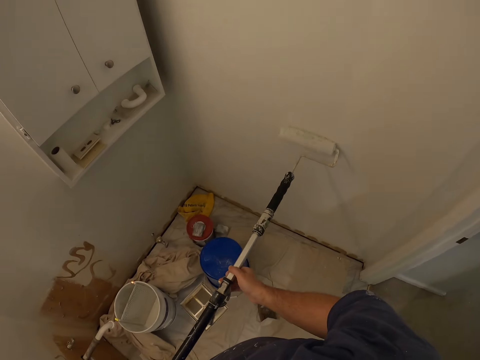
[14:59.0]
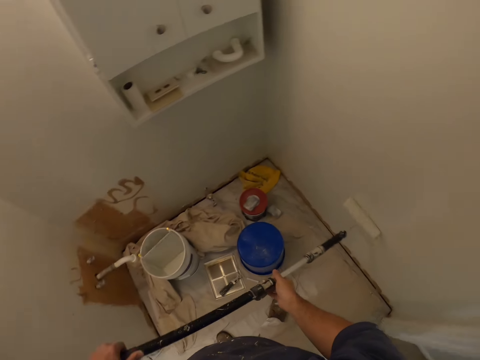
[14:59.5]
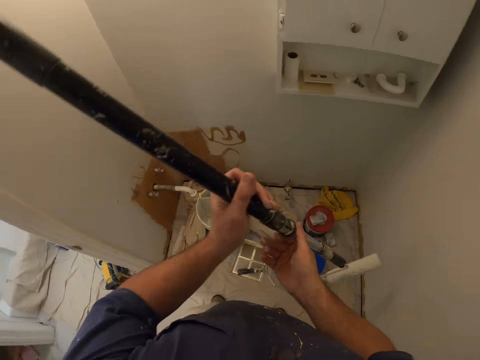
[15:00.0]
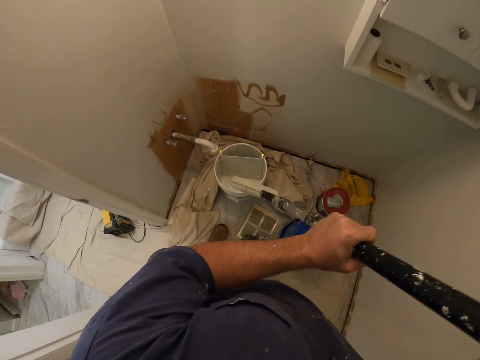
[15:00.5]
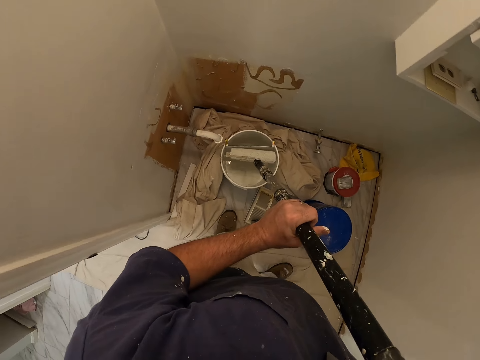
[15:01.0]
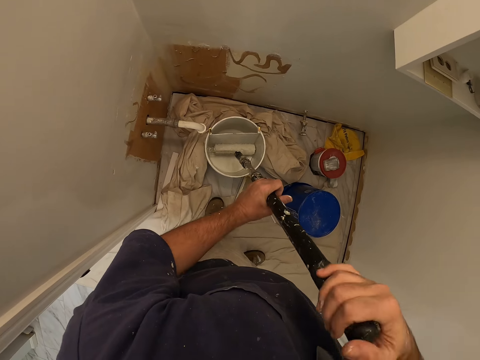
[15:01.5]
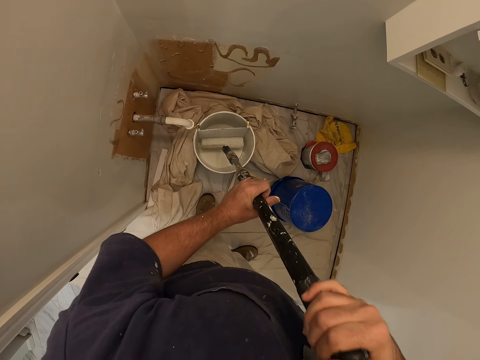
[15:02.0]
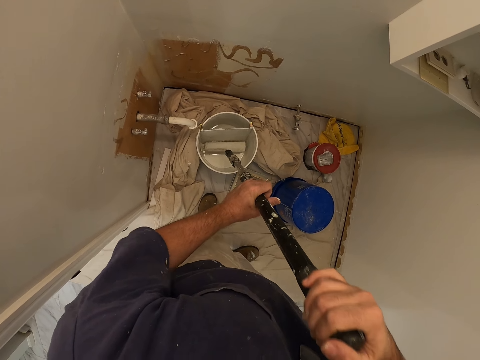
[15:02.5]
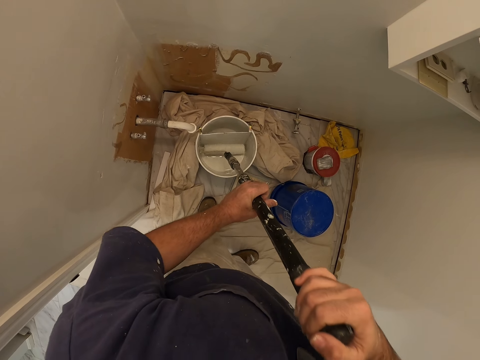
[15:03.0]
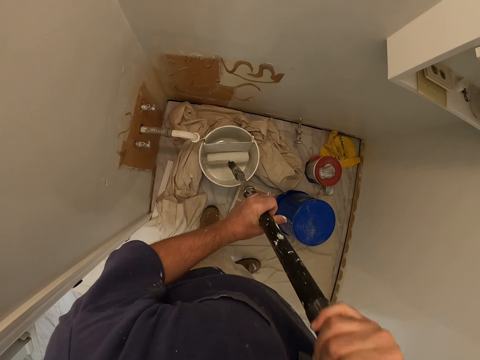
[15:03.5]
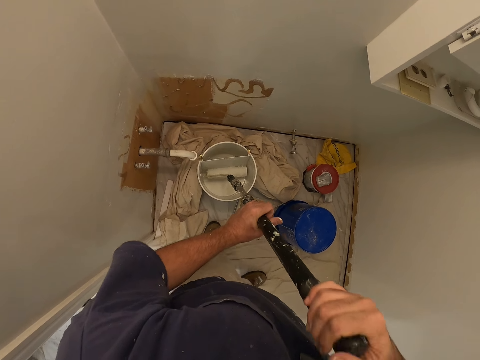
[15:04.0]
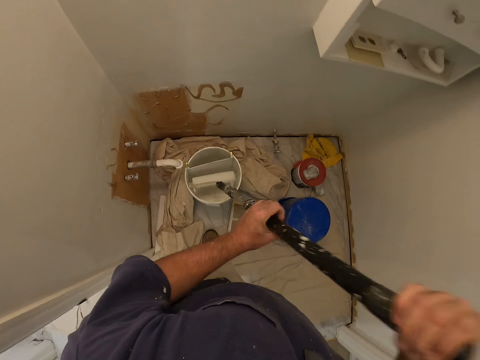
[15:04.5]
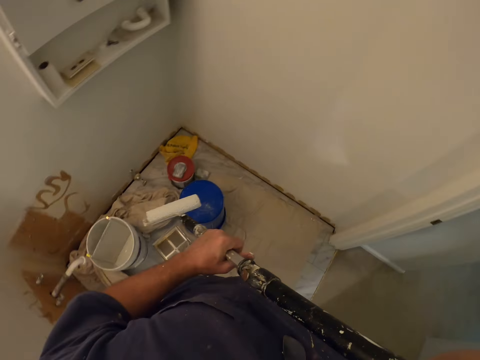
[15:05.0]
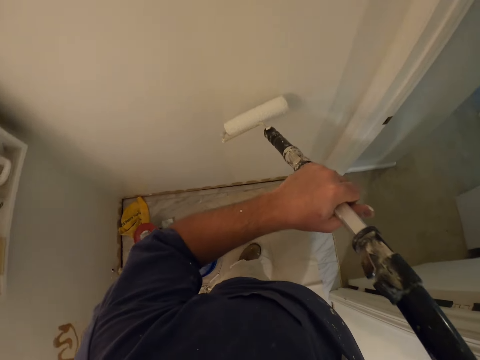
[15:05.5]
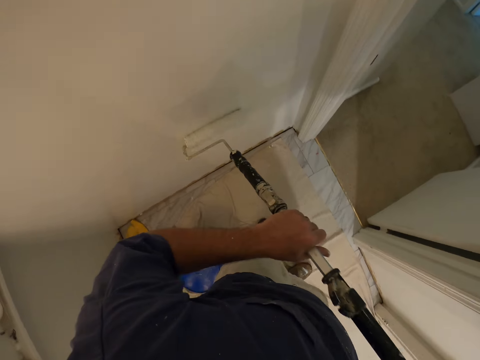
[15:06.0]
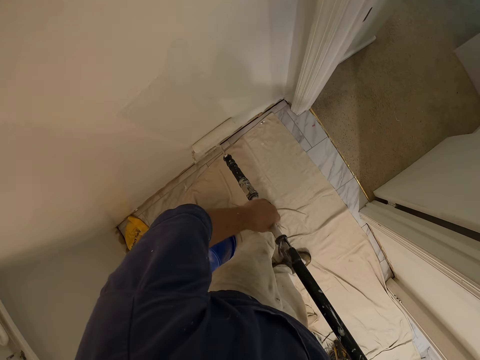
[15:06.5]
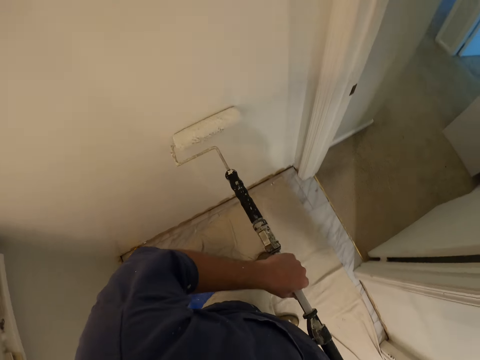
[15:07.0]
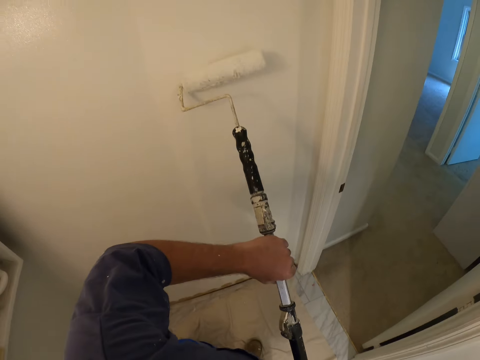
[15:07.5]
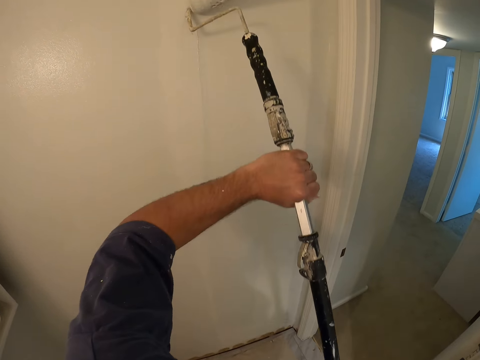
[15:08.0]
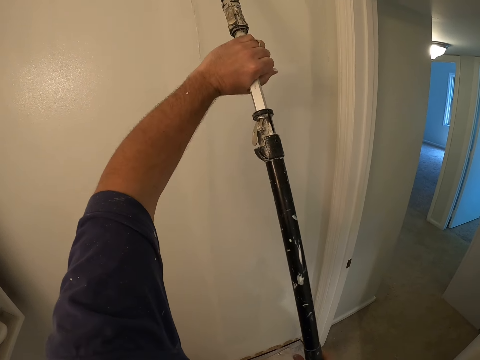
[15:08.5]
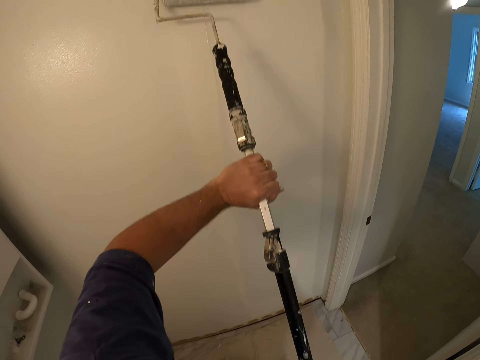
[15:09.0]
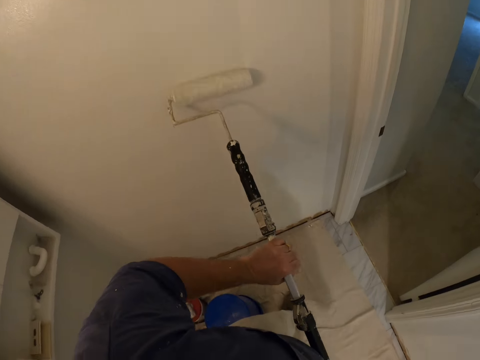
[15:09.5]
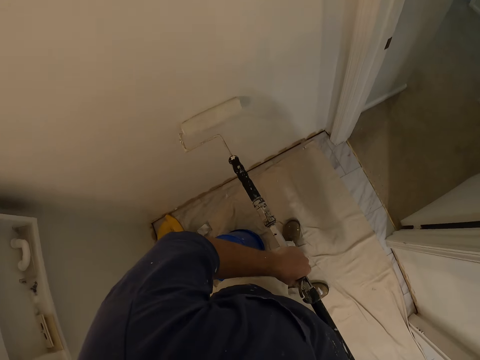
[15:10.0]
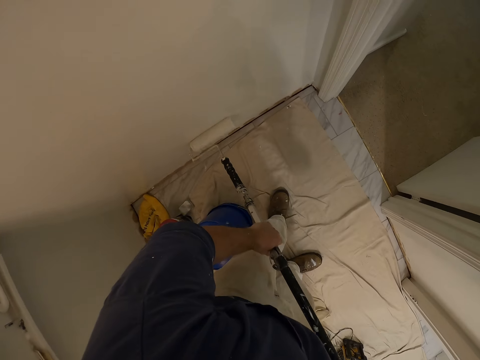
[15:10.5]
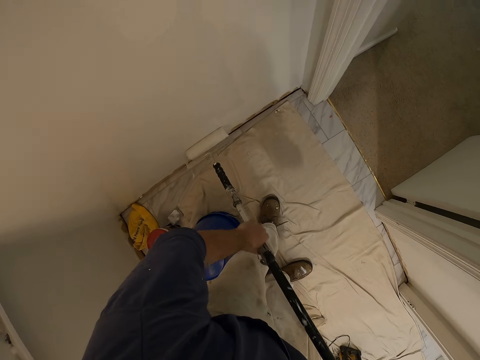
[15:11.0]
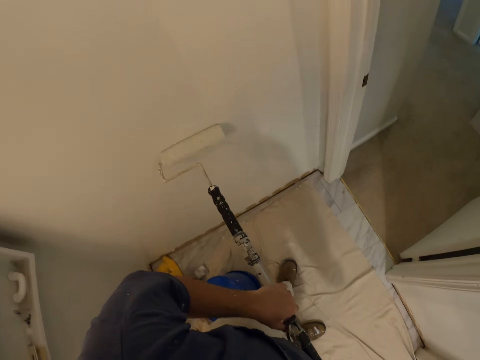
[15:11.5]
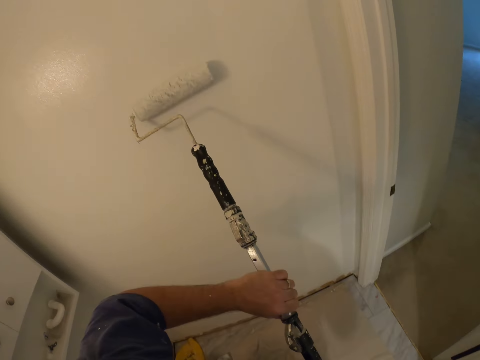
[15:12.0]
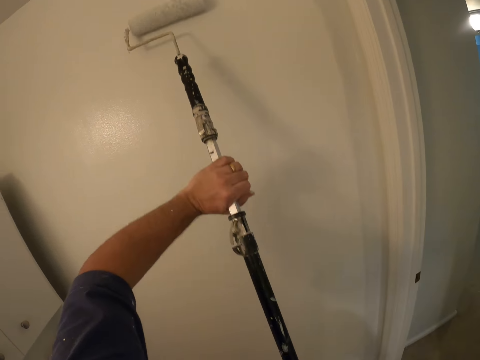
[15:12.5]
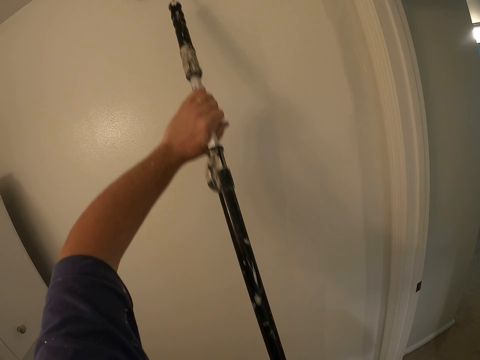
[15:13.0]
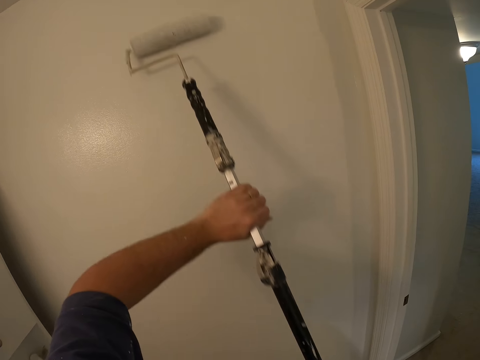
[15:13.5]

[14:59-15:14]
The camera wearer gets more paint from the paint container with the paint roller. They paint the wall with the paint roller.

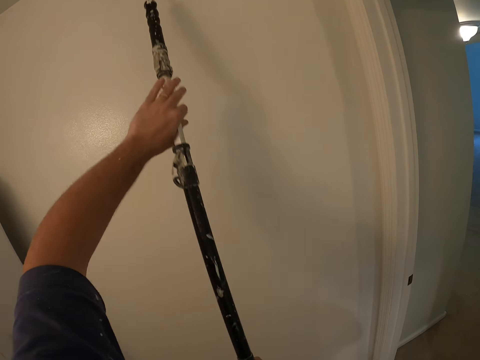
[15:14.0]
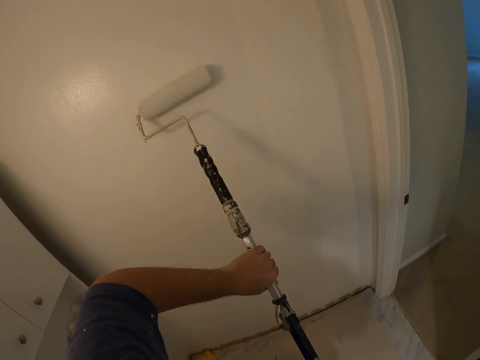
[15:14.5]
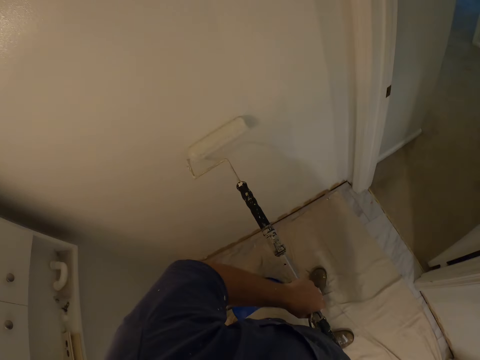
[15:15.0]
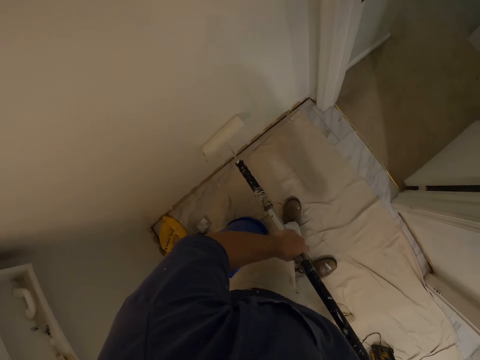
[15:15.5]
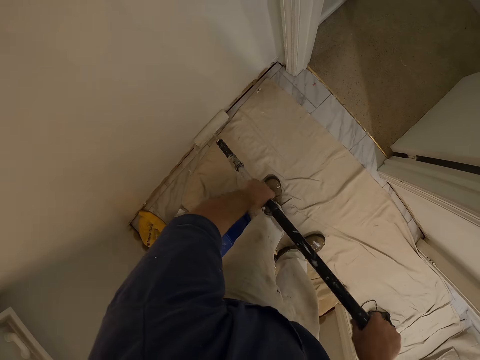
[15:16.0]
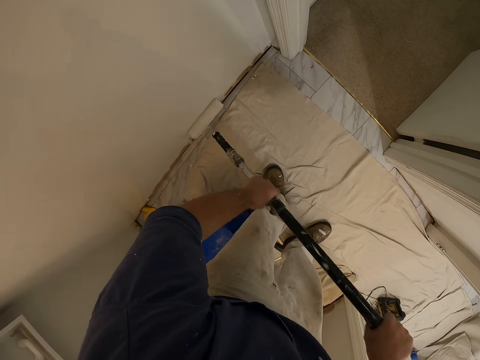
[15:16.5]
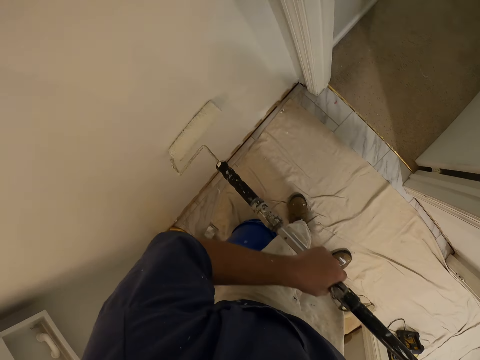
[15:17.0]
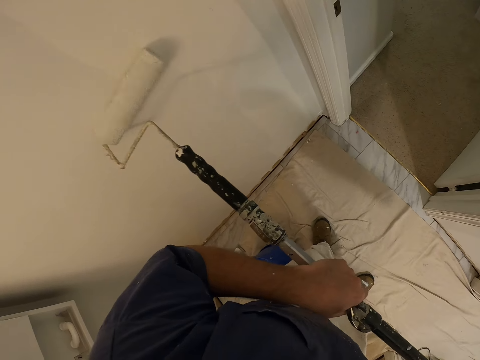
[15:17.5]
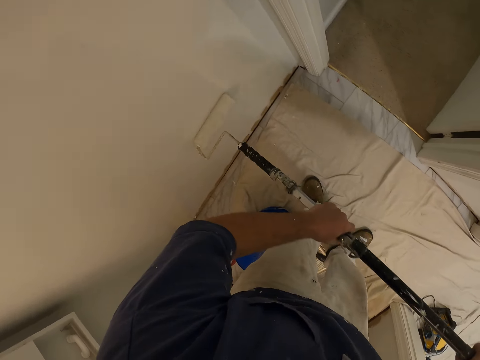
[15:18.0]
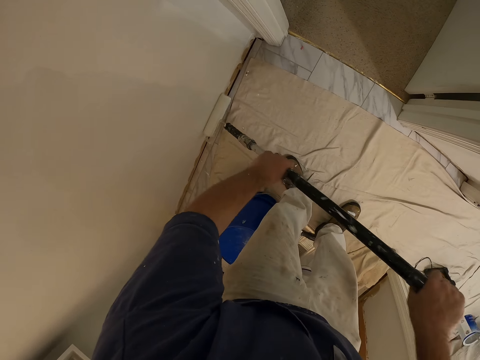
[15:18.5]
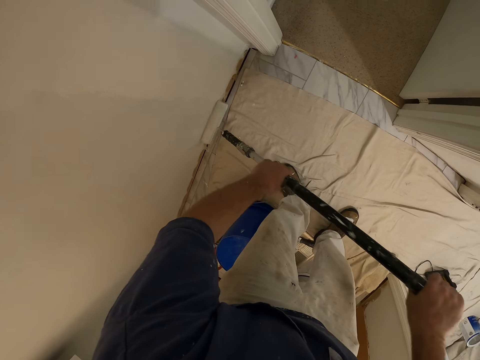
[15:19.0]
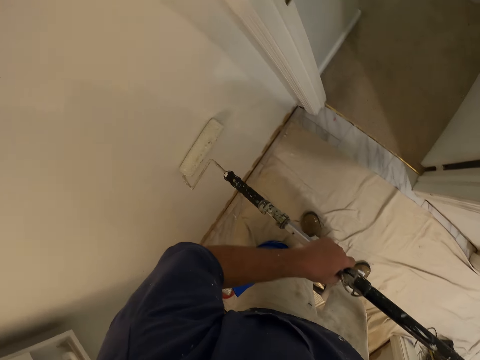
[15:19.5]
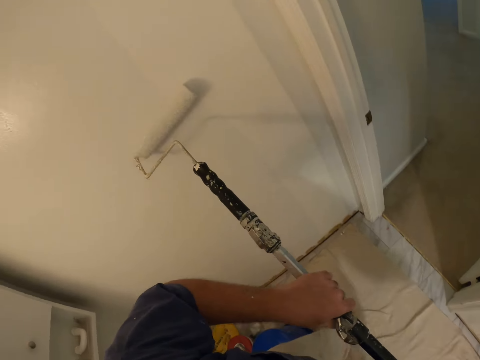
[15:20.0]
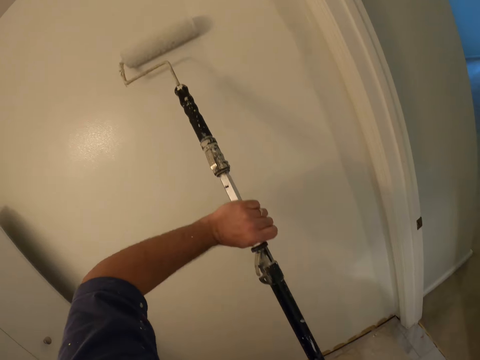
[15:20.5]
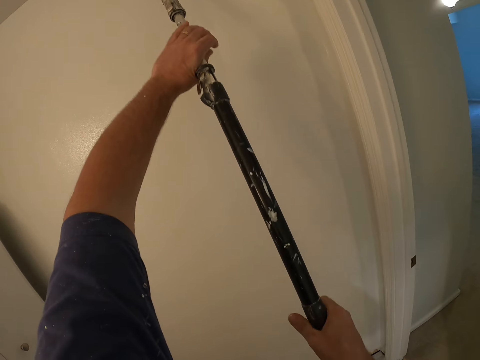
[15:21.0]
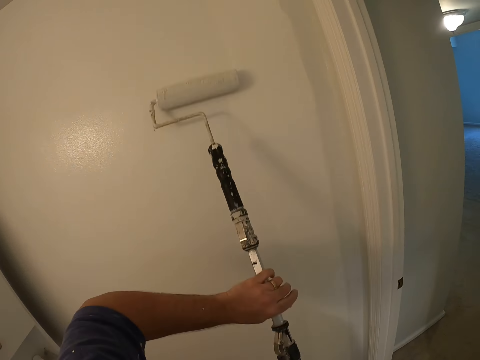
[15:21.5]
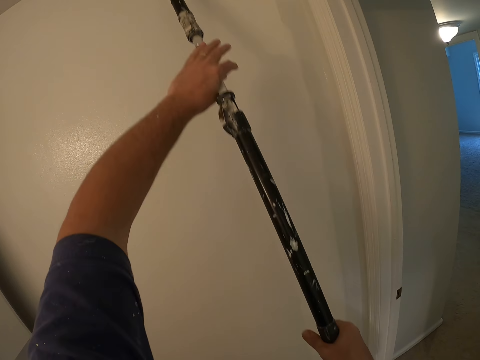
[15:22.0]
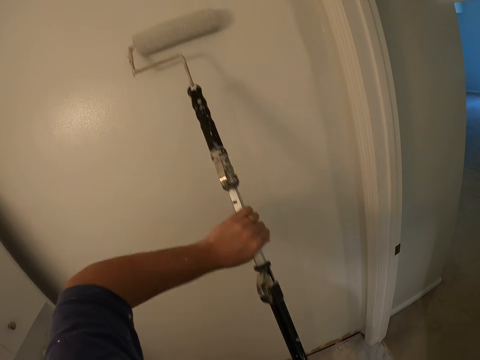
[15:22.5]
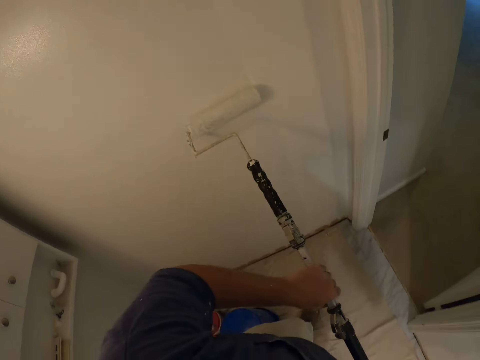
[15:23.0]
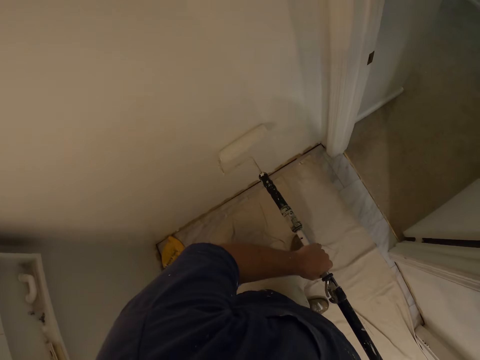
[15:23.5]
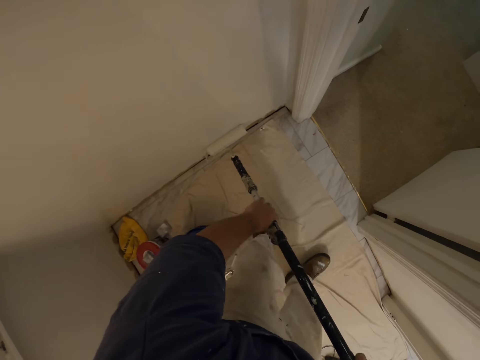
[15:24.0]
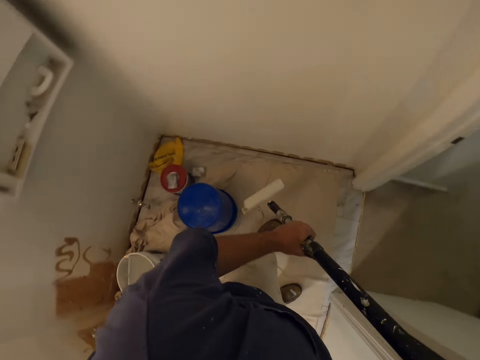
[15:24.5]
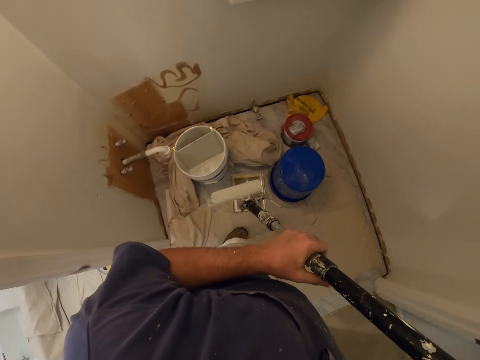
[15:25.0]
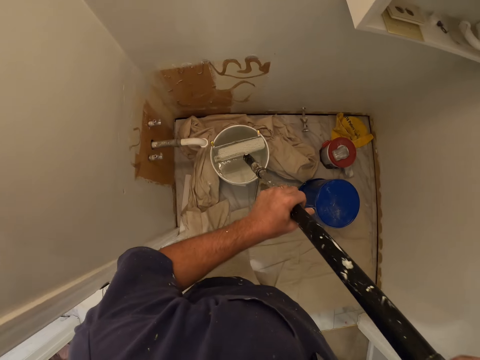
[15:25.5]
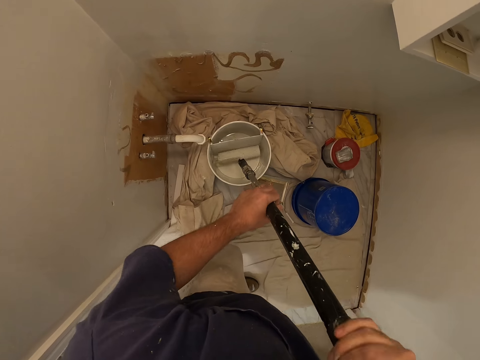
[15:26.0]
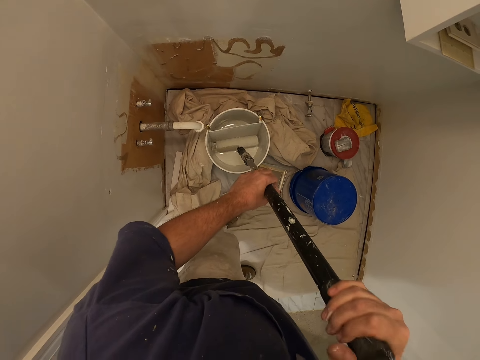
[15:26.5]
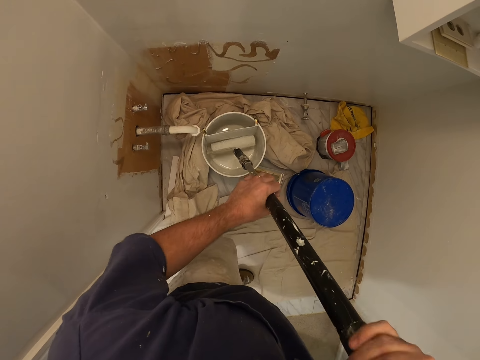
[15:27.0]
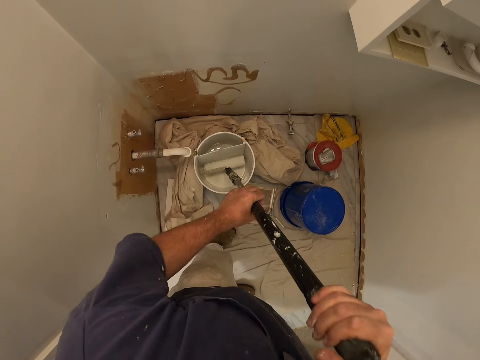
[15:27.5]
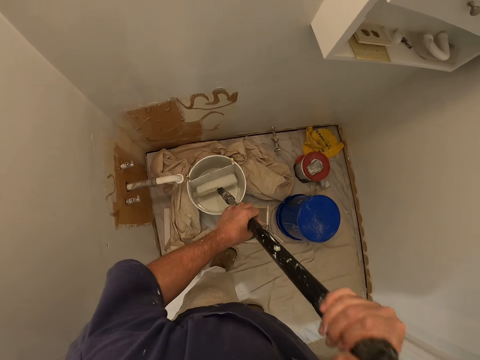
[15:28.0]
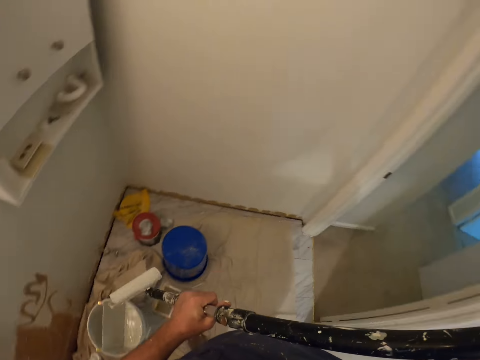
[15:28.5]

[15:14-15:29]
The camera wearer moves his legs. He gets more paint from the paint container with the paint roller.
